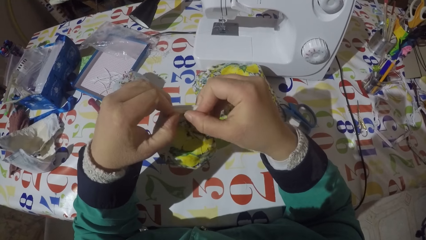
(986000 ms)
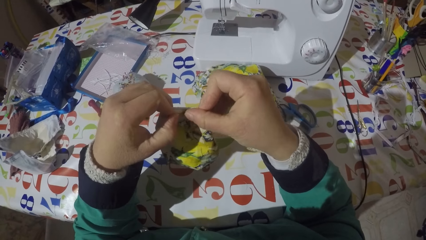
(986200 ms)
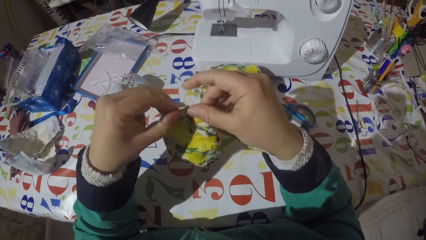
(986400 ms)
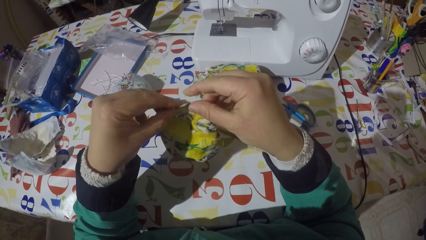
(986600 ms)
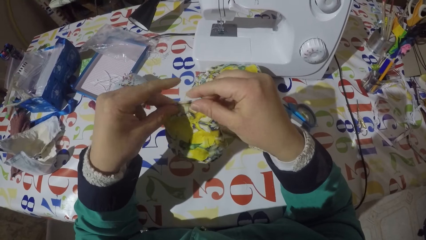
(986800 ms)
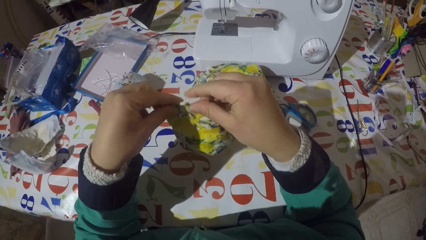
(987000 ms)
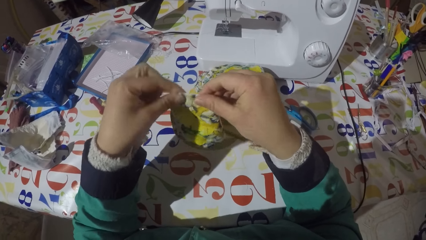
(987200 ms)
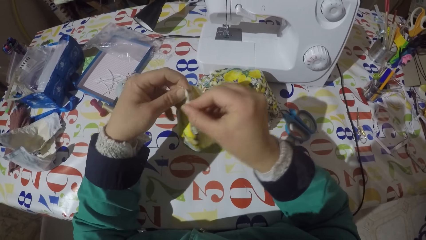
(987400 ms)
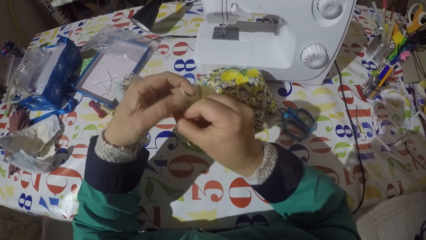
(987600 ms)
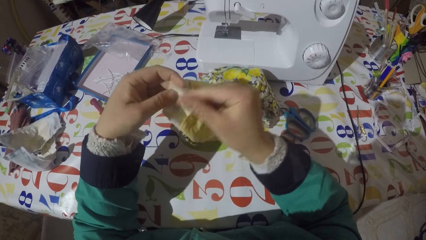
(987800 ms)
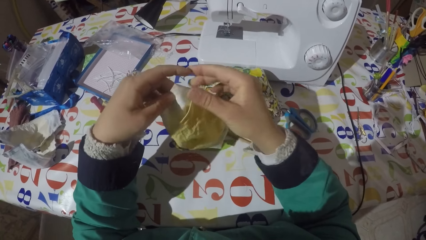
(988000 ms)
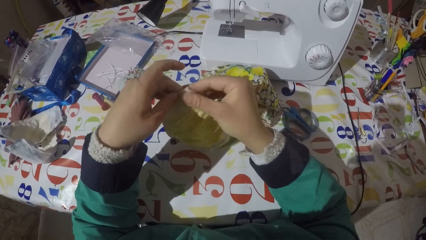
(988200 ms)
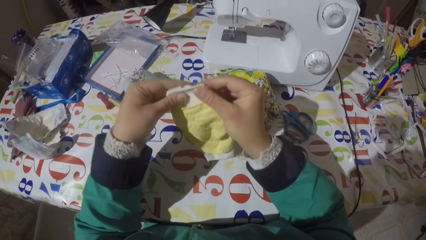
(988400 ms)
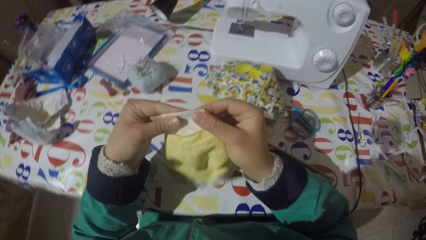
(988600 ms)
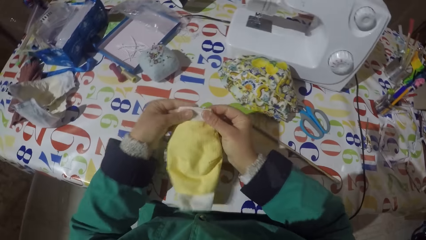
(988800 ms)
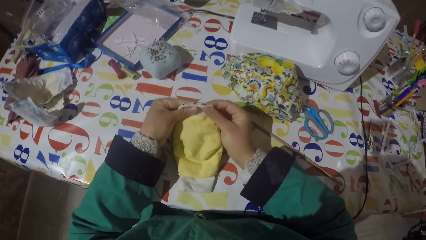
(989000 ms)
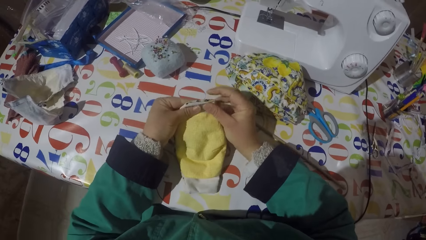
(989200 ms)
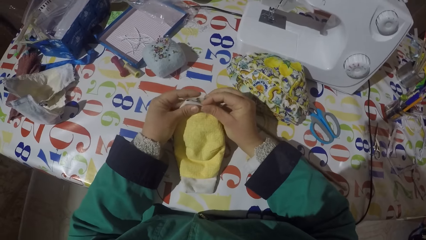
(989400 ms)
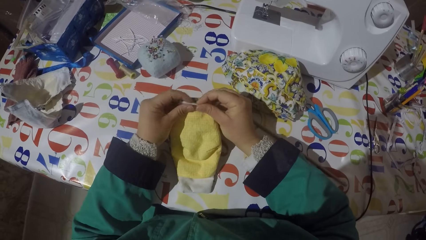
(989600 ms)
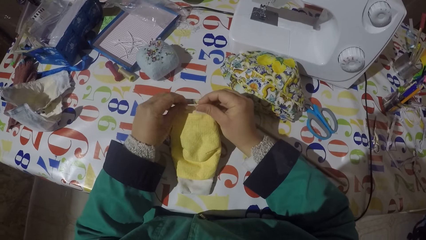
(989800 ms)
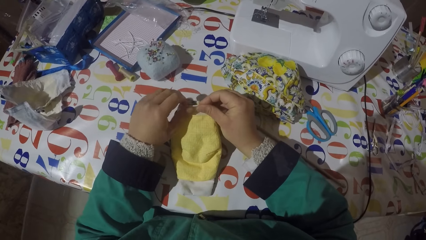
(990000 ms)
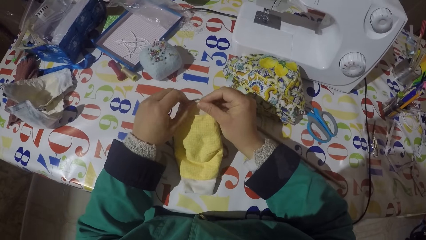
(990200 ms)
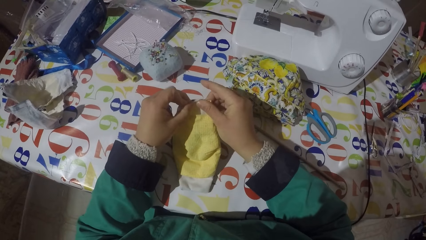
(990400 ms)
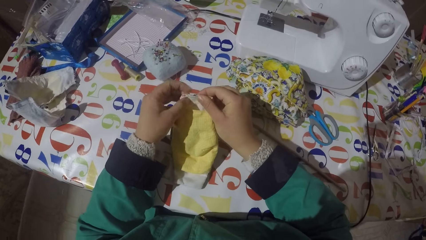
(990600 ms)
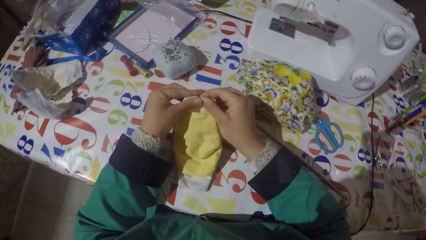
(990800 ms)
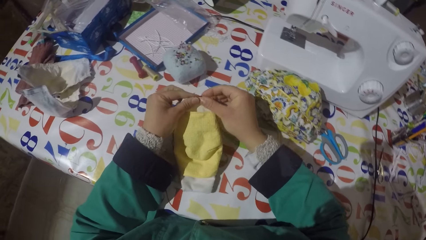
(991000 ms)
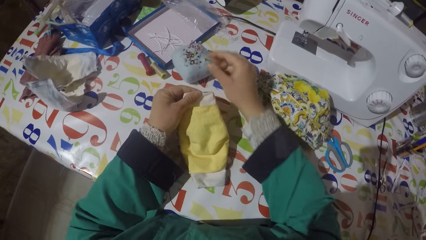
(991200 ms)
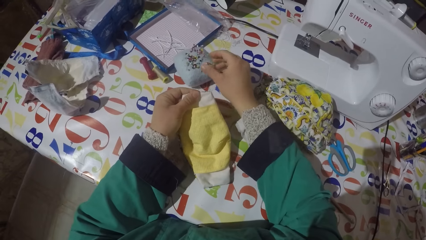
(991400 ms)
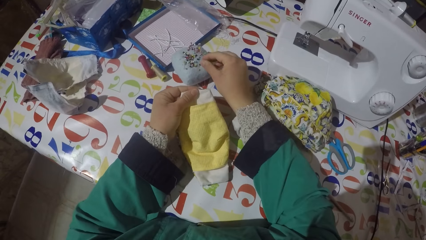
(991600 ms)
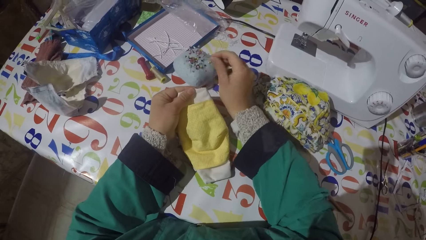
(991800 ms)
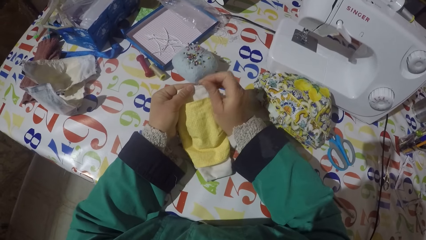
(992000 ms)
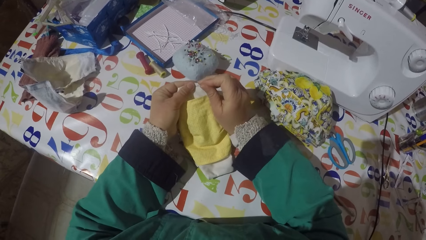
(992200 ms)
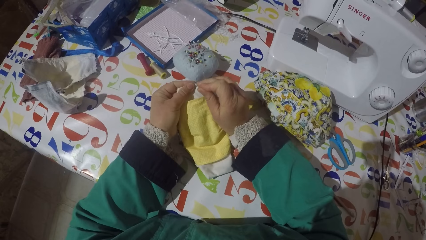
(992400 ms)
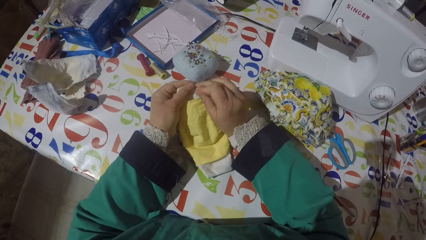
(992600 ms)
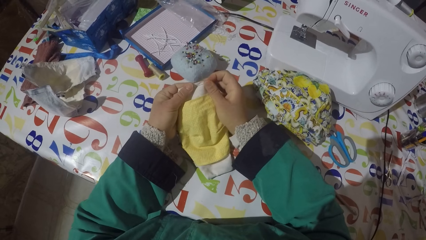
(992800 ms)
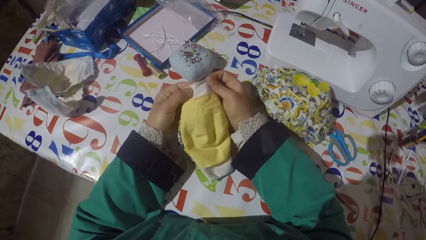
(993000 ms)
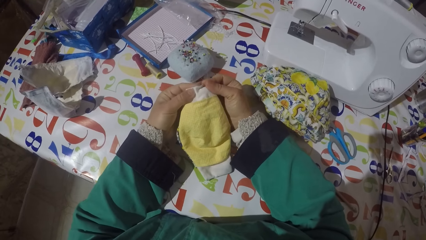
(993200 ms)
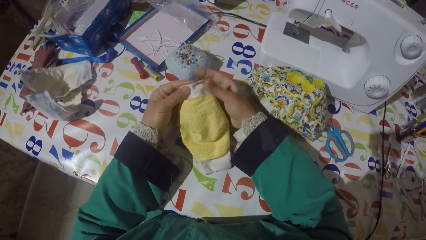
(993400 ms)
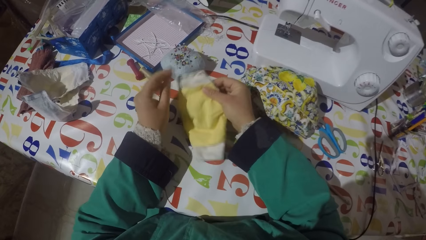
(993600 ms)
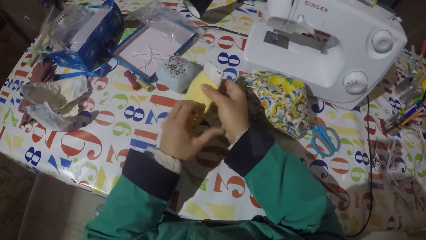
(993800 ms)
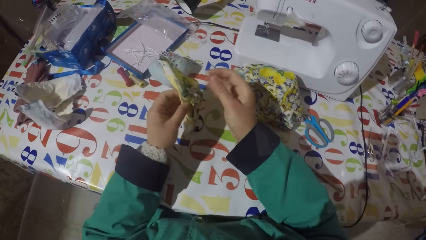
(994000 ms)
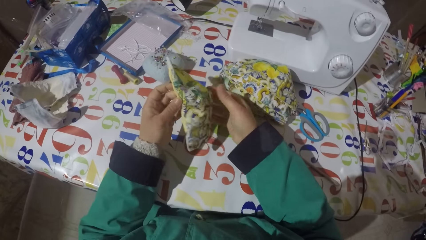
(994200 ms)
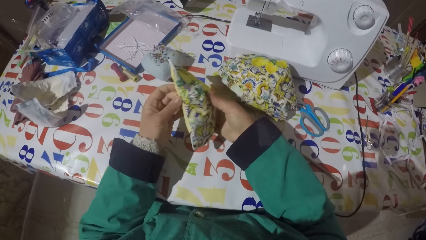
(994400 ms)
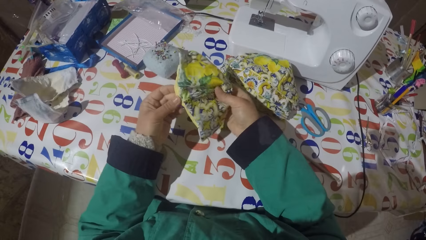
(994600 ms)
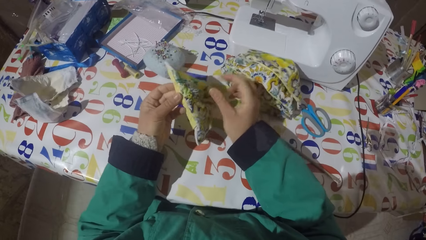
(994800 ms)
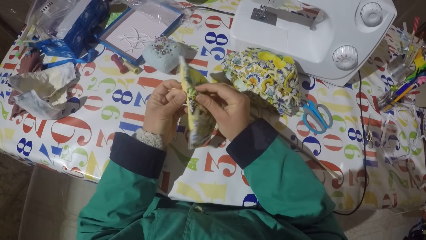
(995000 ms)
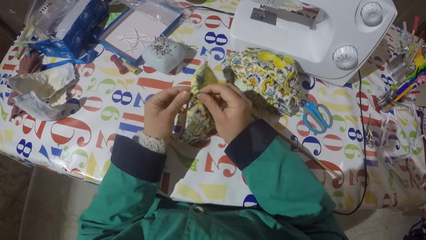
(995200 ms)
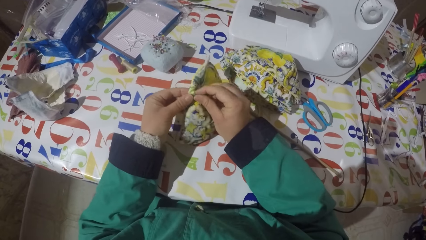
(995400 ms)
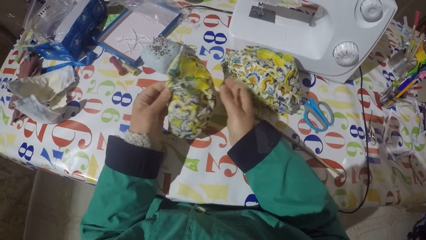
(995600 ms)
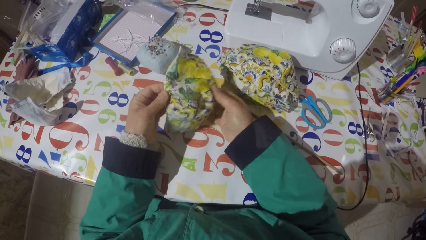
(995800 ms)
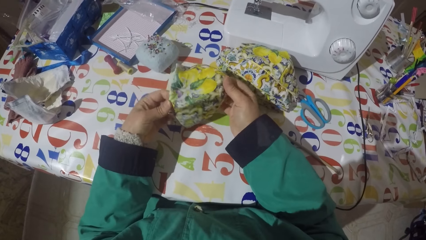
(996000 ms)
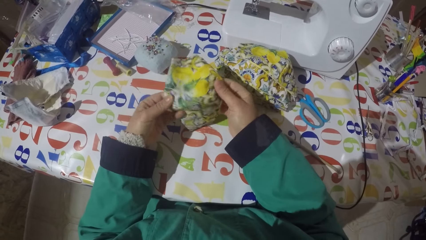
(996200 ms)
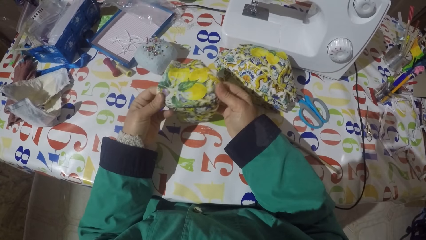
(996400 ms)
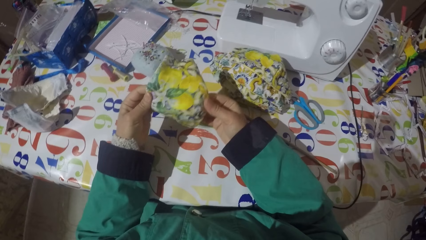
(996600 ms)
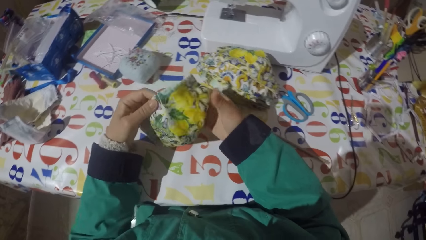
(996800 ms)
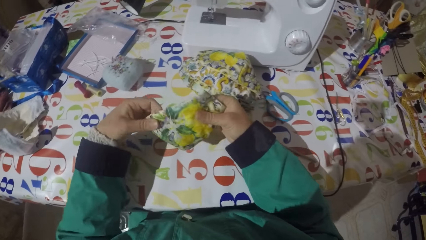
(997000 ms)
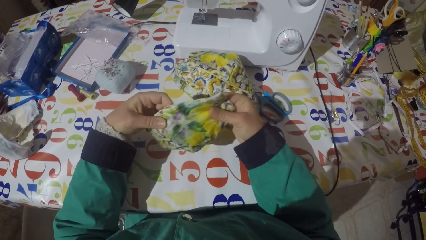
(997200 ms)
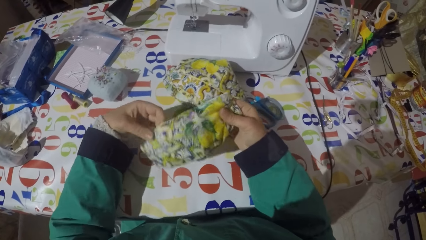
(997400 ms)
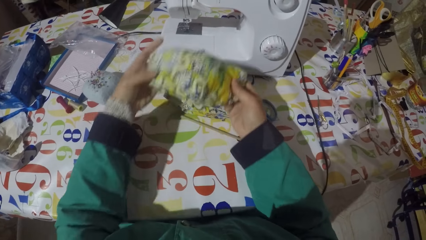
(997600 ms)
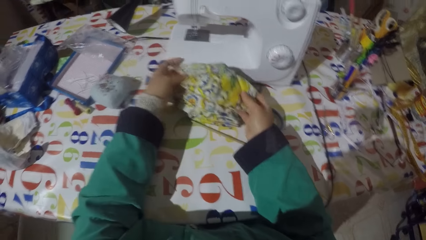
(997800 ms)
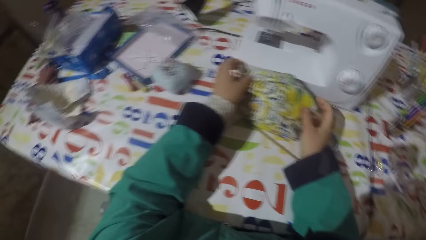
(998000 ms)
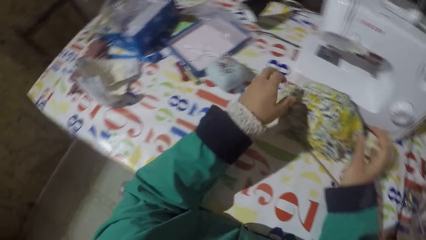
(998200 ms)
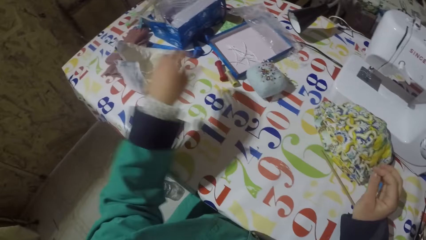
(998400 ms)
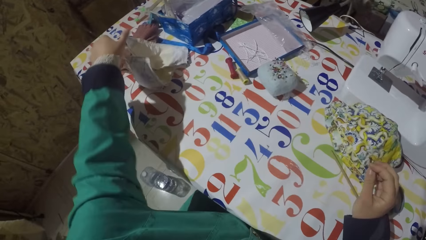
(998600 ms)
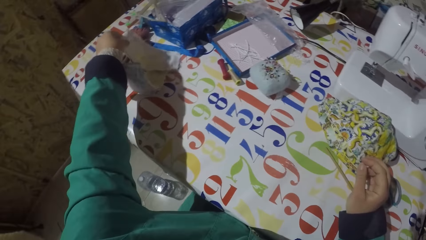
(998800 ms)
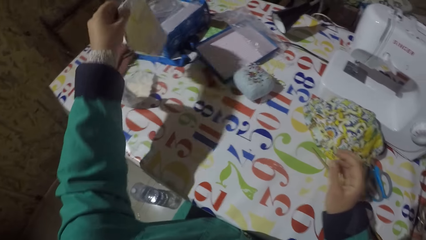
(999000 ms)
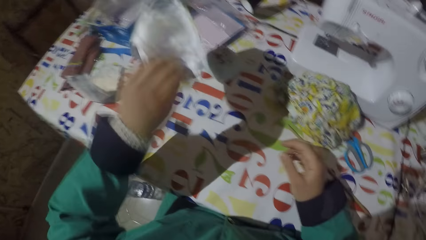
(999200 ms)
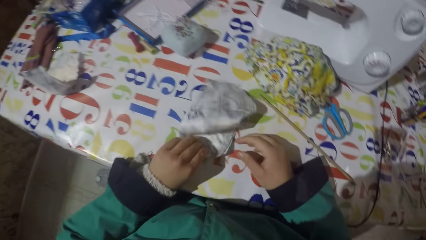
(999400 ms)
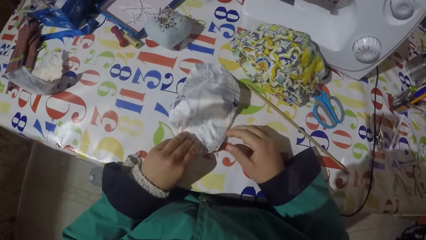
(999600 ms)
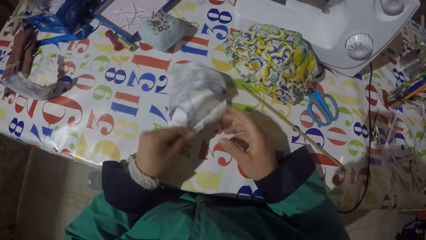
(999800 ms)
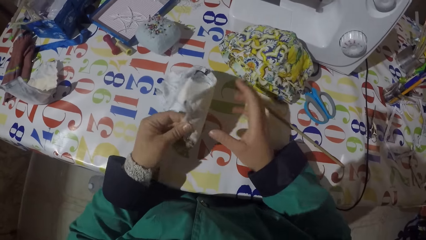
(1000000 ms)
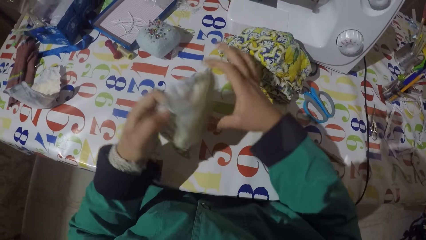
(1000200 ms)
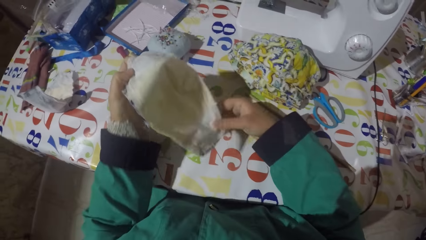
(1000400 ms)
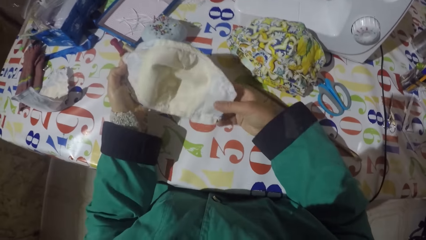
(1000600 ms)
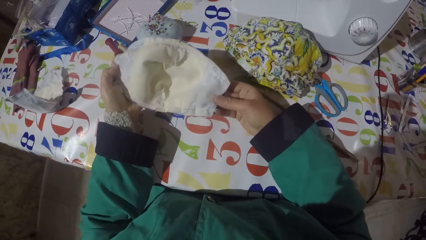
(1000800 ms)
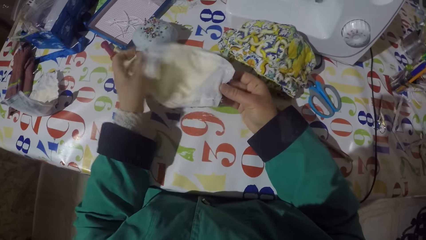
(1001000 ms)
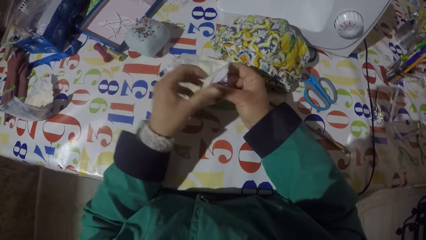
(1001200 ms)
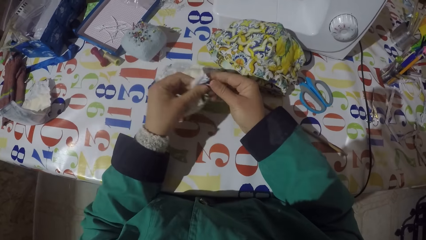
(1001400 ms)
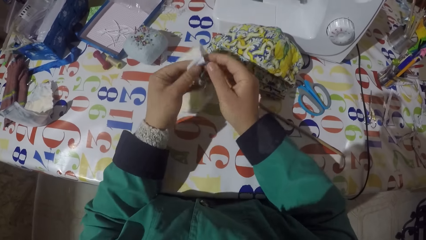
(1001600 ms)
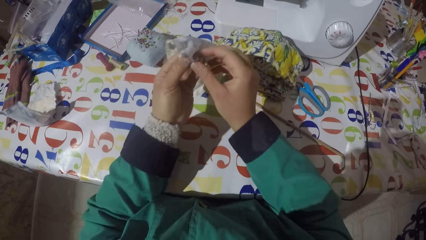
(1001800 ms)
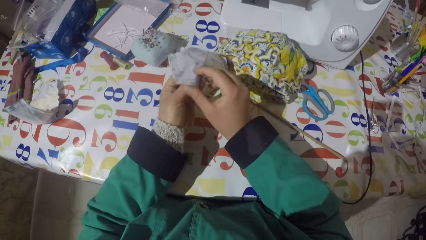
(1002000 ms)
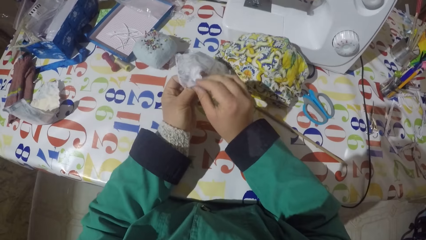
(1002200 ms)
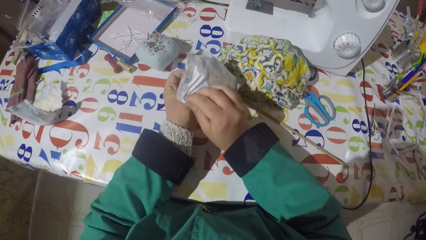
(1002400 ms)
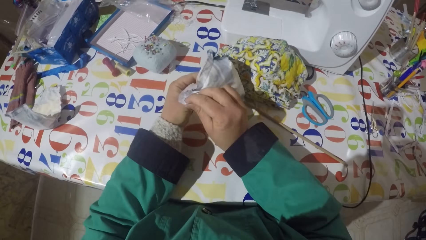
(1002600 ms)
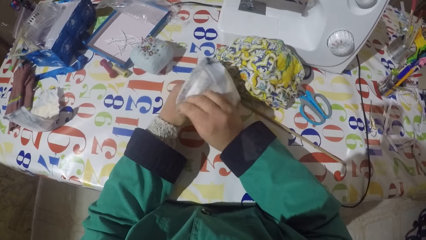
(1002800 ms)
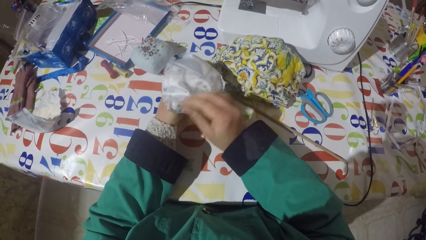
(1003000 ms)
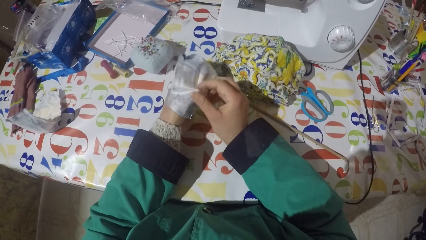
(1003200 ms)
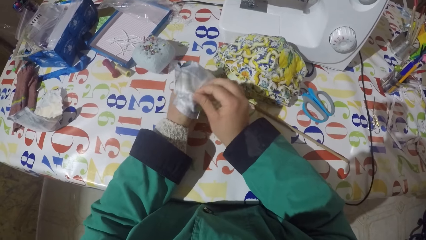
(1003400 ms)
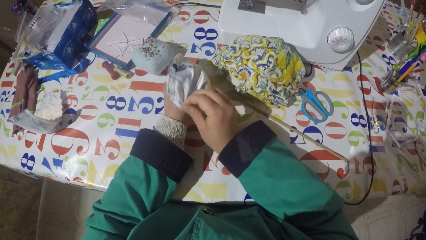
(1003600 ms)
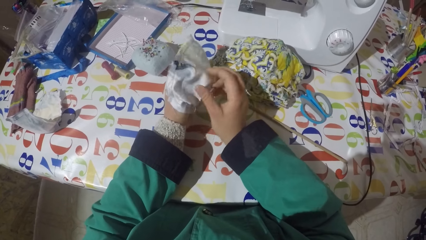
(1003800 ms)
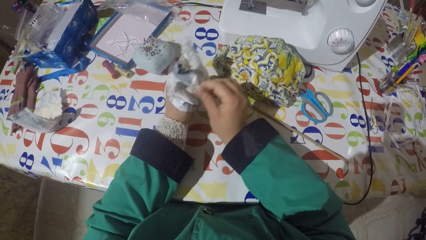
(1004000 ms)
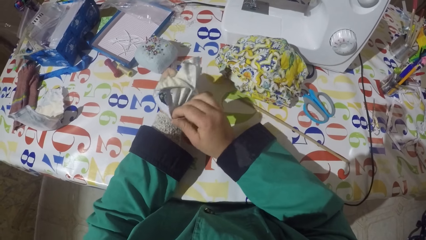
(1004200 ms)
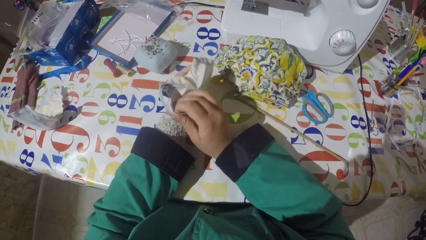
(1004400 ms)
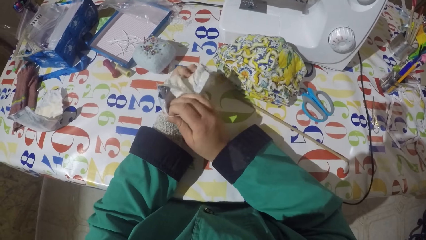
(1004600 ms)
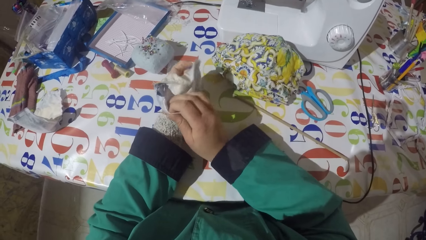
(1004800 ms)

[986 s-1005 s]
The camera wearer folds the face mask or piece of garment. They turn the piece of garment. They fold the face mask again. They put the face mask on the table. They hold the piece of garment. They pick a pin from the sponge. They pin the pin on the piece of garment. They stretch the piece of garment. They turn the face mask. They straighten the face mask. They put the piece of garment on the table. They pick the piece of garment from the table. They put the piece of garment on the table. They turn the piece of garment. They unfold the piece of garment. They insert a finger in the face mask.
